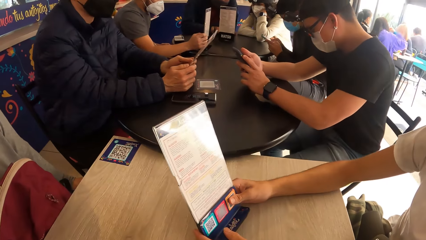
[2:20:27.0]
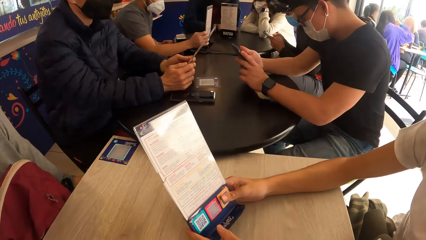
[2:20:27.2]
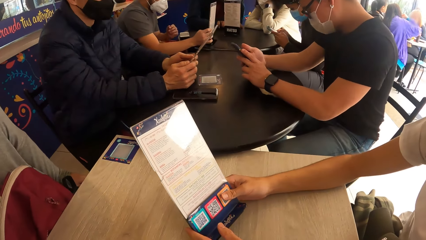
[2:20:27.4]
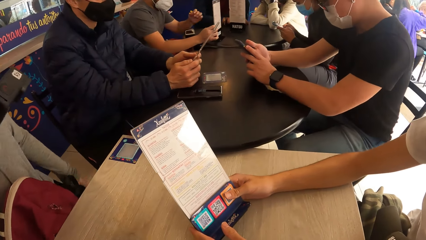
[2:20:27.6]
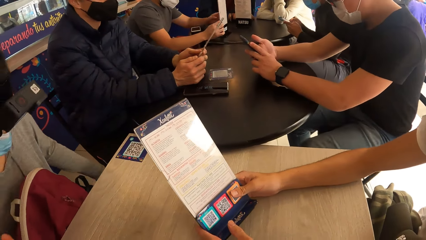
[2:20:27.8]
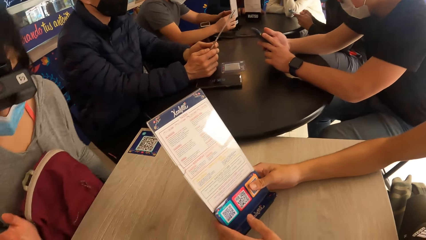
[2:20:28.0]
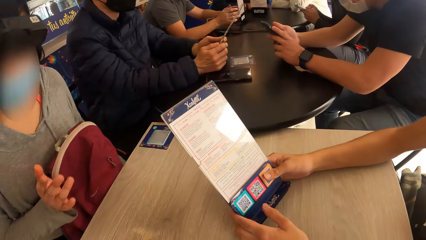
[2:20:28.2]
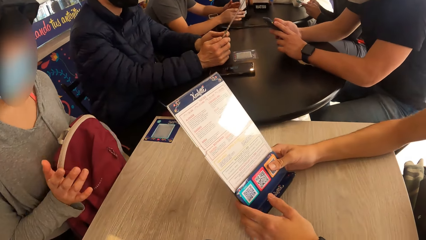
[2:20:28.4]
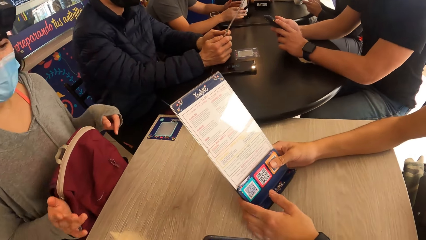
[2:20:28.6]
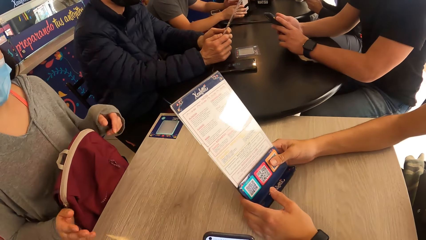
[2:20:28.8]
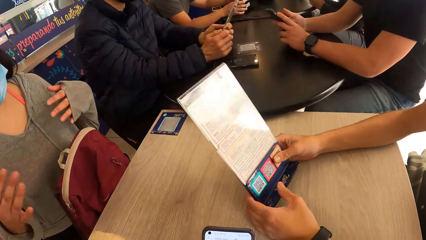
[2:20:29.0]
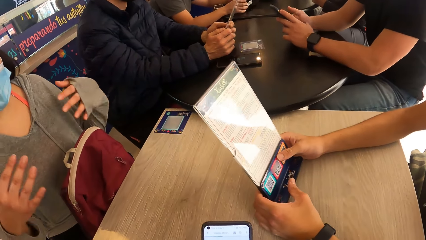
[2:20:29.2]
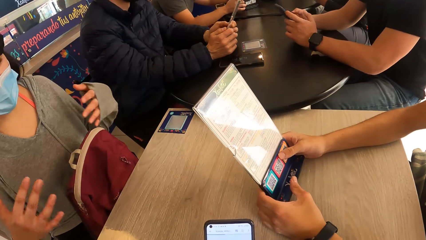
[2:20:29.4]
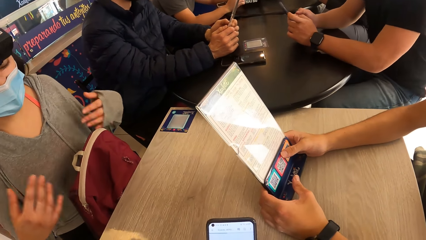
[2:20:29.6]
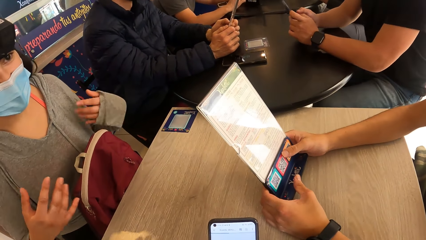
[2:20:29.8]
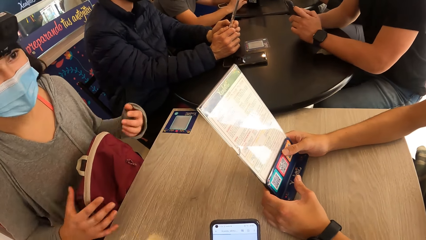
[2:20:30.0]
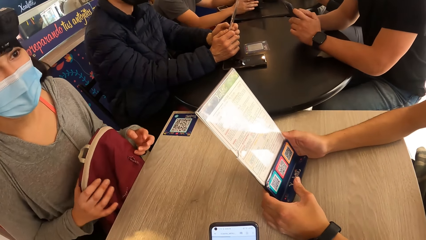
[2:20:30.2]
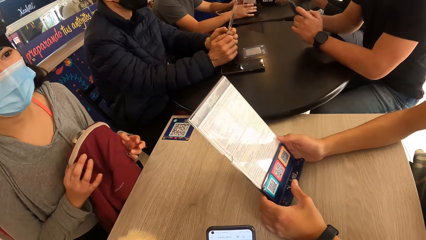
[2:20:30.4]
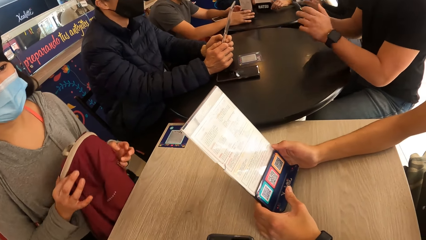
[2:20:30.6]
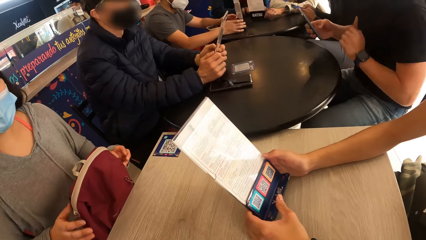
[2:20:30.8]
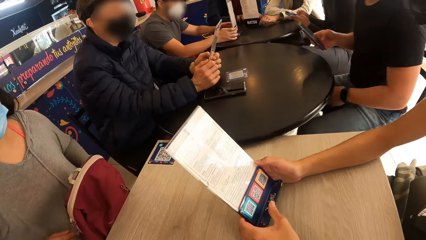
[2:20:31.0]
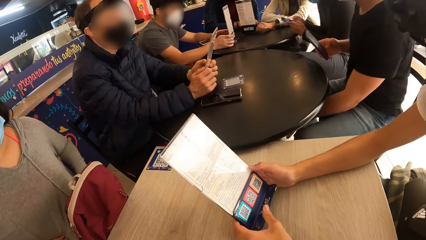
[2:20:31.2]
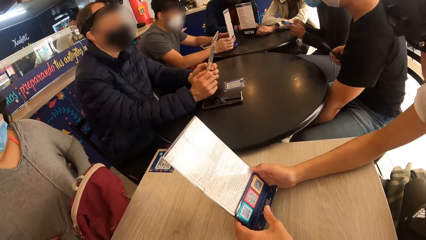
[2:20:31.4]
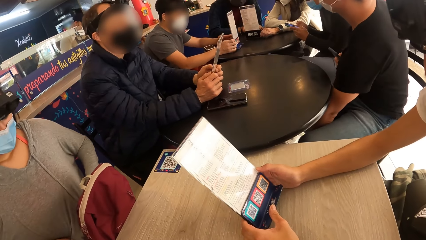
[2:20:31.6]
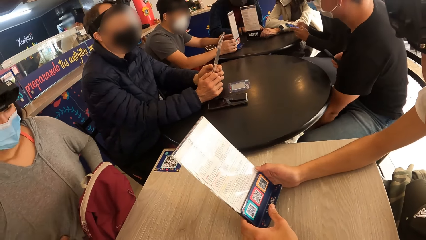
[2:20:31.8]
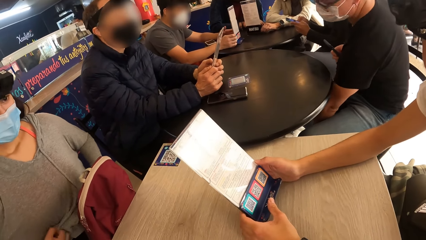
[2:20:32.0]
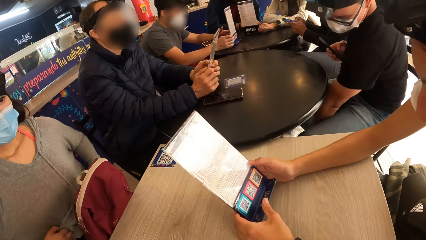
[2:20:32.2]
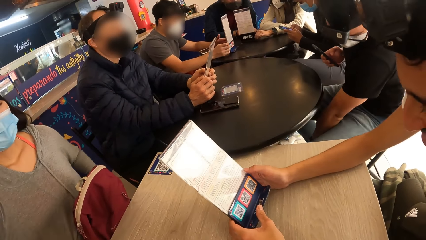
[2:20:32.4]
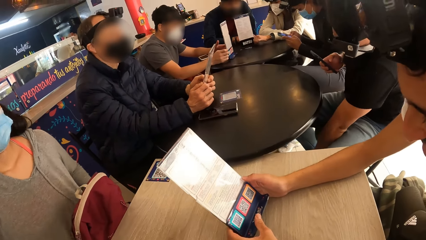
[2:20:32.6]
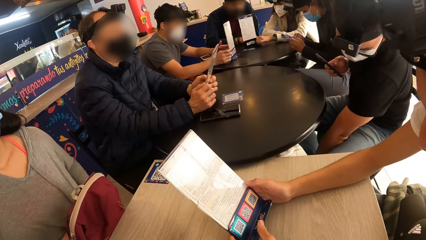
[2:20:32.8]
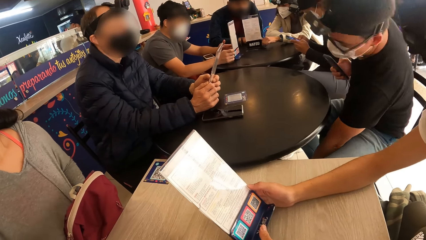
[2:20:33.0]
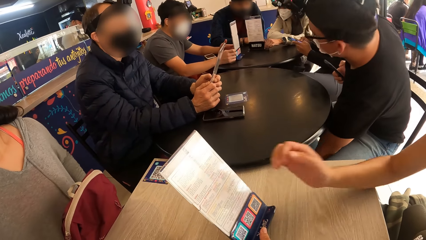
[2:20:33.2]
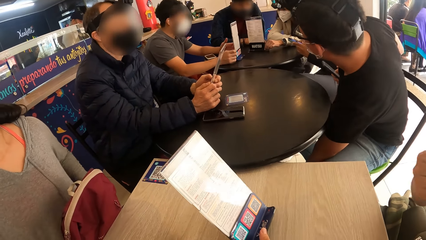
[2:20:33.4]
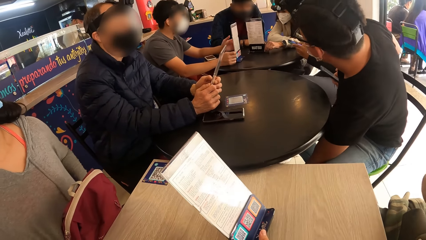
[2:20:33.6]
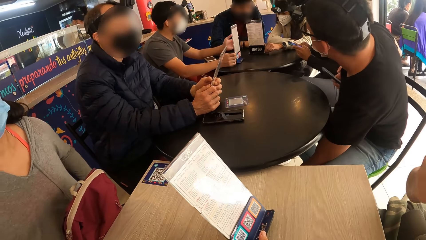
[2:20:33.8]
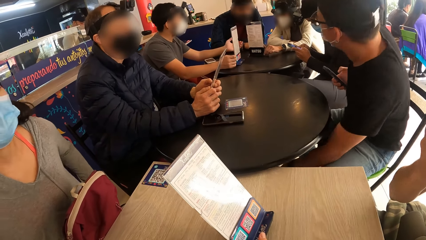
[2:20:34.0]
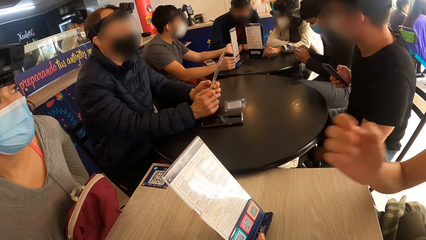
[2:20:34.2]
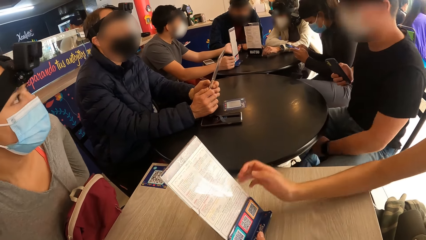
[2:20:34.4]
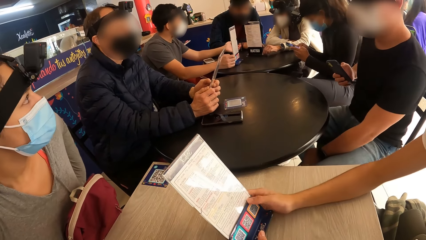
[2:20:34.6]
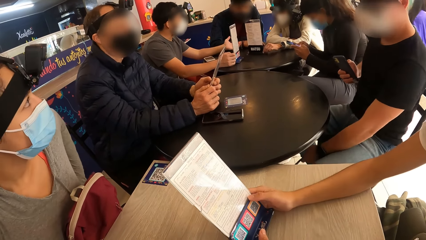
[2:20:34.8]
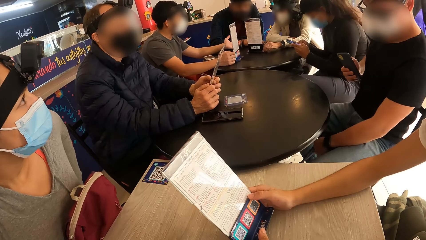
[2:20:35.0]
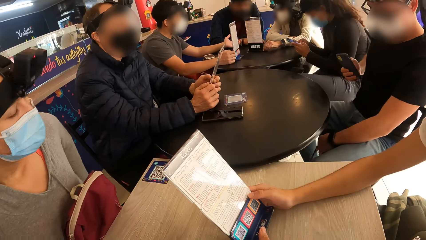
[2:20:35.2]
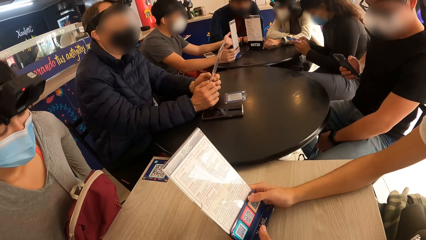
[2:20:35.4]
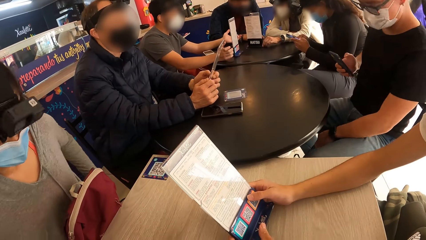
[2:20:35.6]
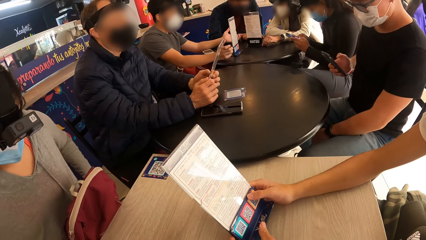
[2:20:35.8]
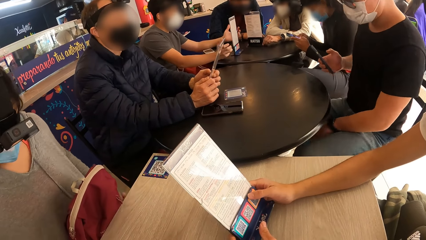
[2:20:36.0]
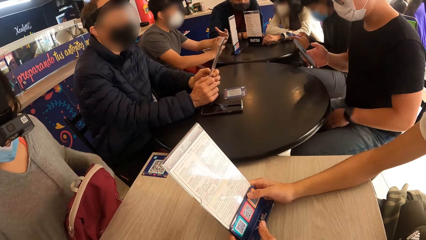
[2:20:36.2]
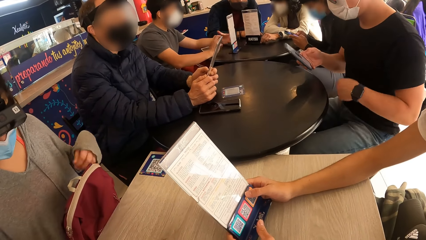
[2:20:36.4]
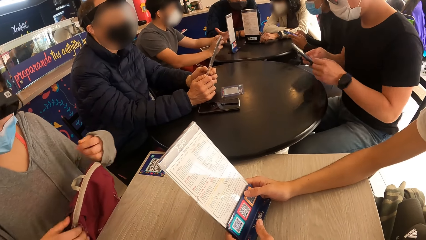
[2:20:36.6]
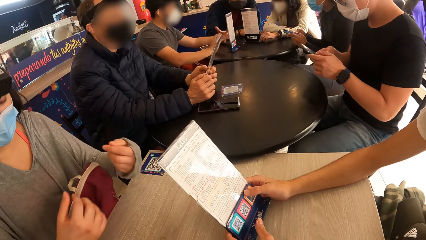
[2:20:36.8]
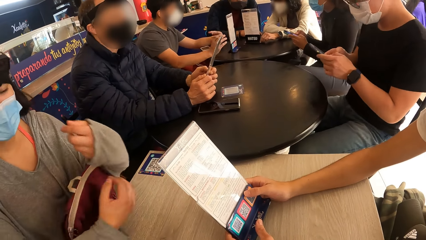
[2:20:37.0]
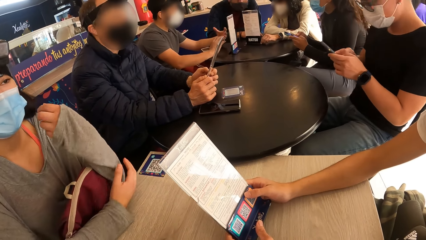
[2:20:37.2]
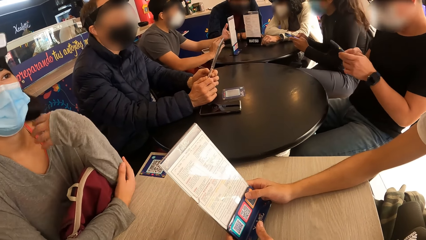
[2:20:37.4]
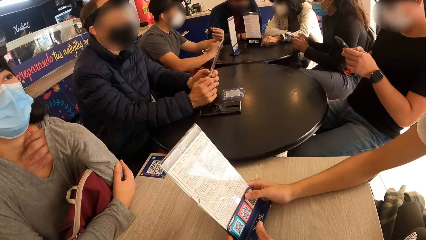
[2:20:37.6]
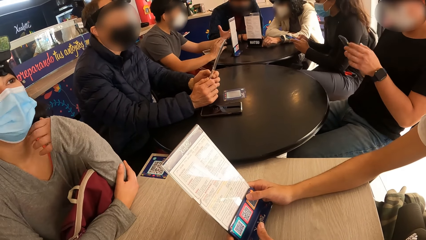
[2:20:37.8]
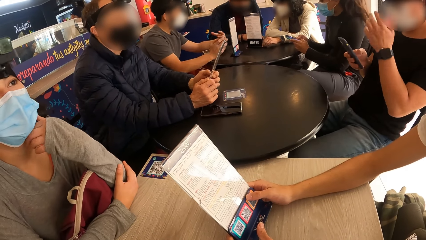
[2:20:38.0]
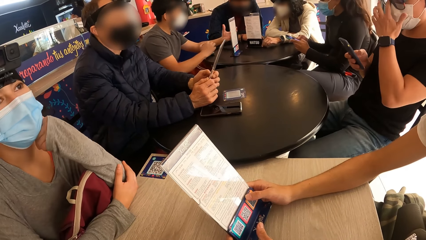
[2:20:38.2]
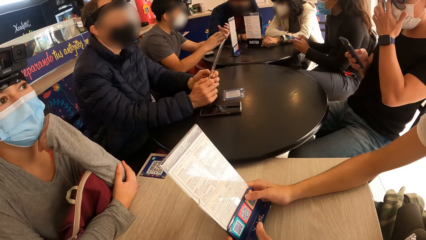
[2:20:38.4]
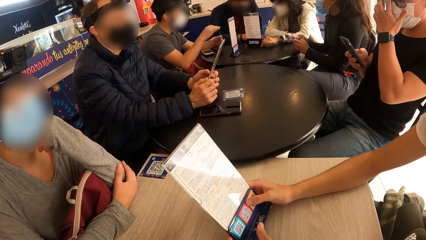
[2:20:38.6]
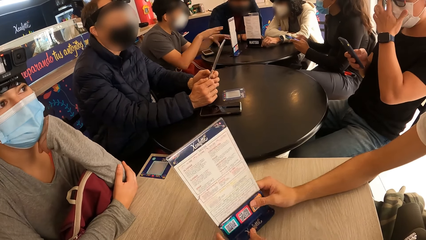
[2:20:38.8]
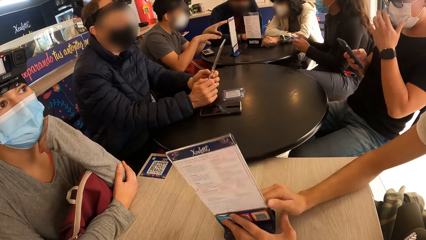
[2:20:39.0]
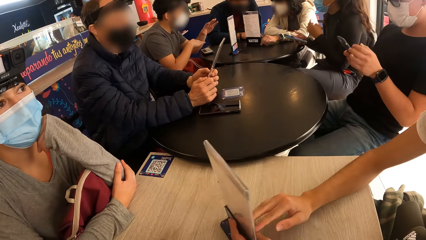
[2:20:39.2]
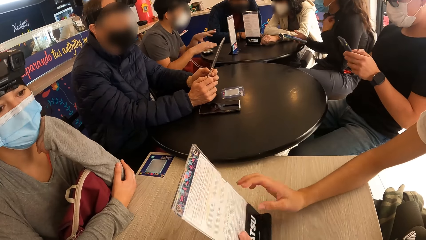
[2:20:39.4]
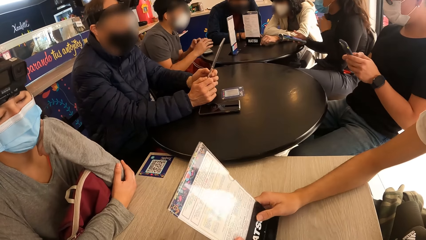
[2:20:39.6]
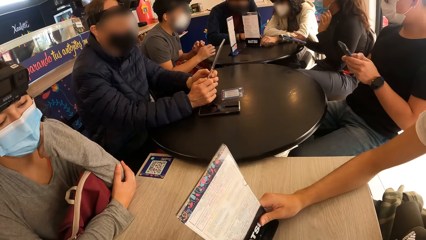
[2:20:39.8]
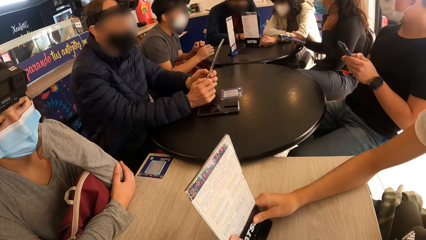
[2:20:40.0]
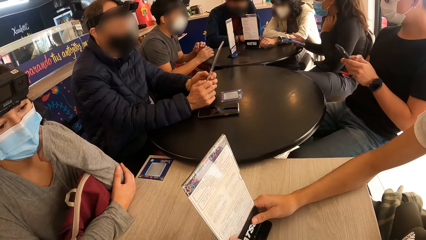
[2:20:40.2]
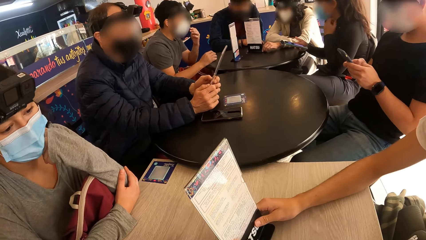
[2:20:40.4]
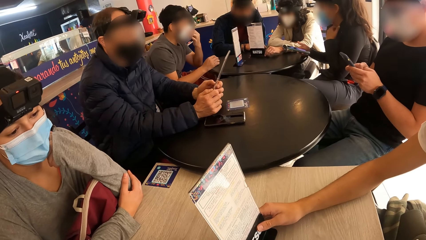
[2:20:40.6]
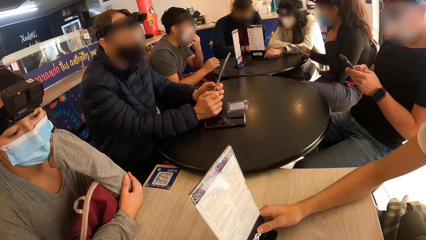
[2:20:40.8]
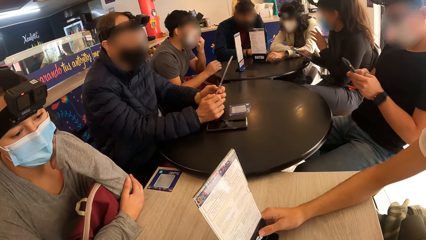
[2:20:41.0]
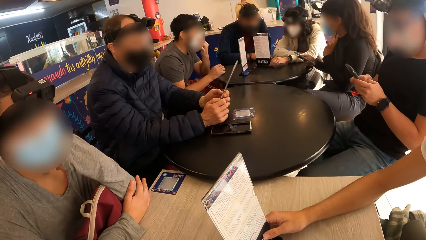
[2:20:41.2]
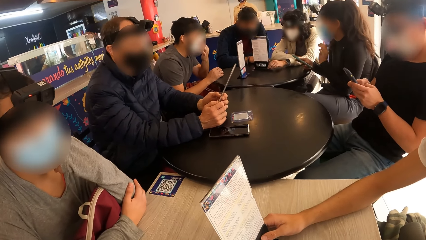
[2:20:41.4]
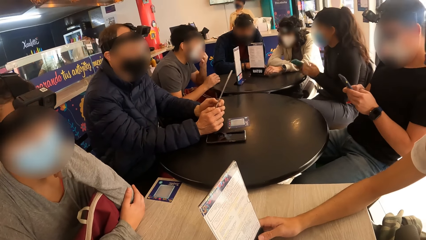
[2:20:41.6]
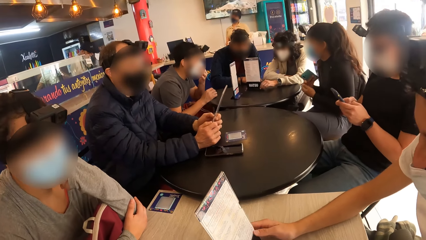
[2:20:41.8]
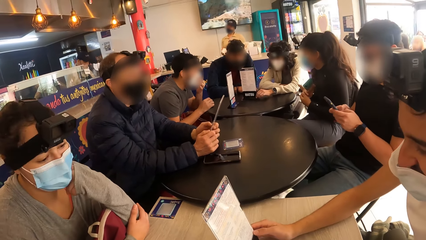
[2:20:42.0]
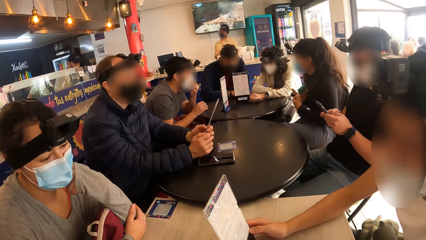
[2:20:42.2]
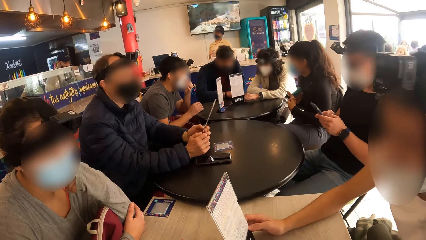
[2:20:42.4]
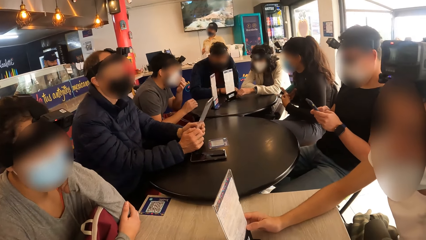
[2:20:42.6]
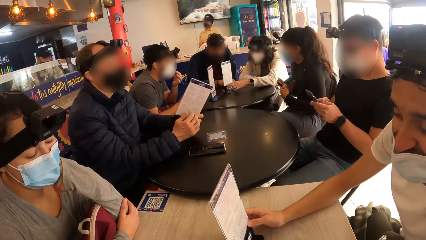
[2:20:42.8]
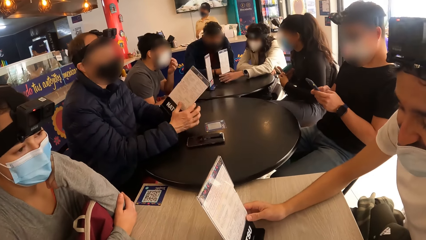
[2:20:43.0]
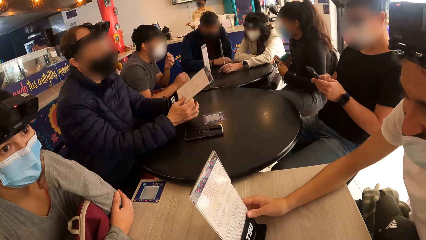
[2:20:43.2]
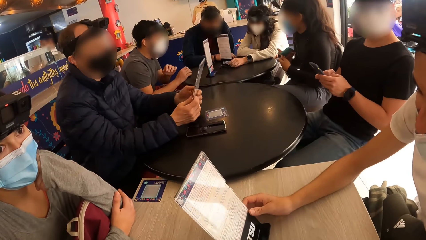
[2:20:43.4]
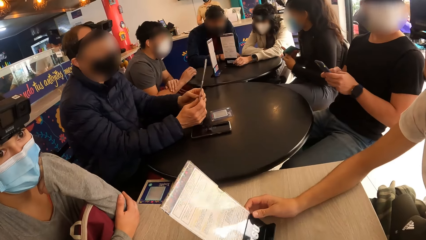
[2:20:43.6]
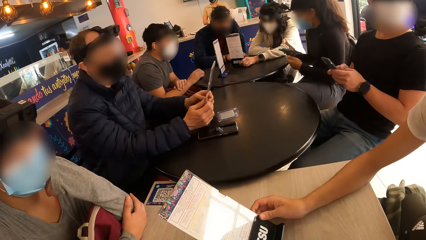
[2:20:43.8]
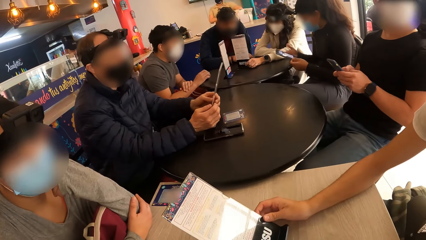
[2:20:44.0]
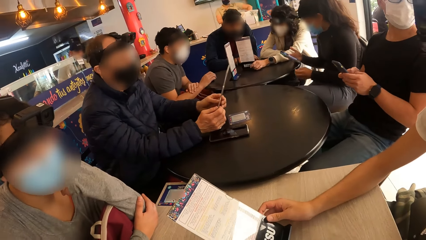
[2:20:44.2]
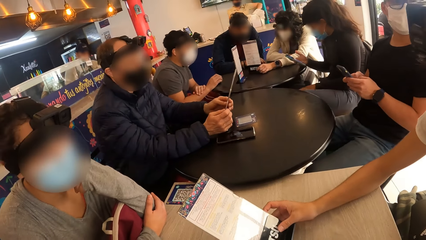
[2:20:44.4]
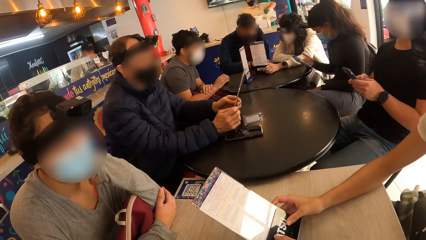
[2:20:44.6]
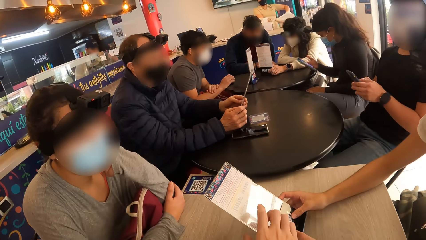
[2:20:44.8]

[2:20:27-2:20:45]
A man holds the menu on the table with both hands. A woman adjusts the bag on her lap with her right hand and makes gestures with both hands. The camera wearer operates a phone with both hands. A lady interacts with the man. Another man adjusts himself on a chair. The first man makes gestures with his right hand and holds the menu on the table with both hands. The camera wearer looks around a room. The other man operates a mobile phone. The woman touches her cheeks with her left hand. The first man turns the menu on the table with both hands. The camera wearer interacts with the first man and the woman at the table. They look around a room.
